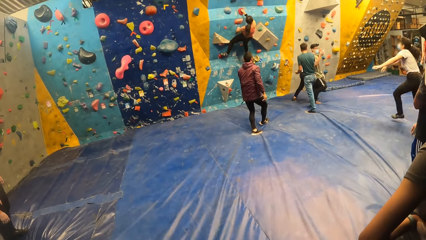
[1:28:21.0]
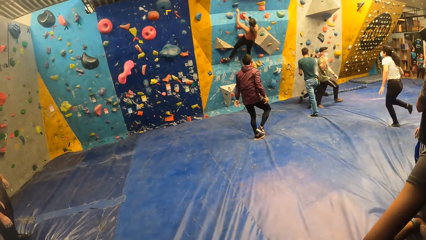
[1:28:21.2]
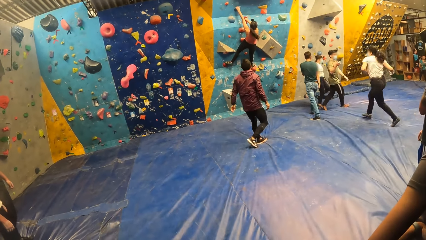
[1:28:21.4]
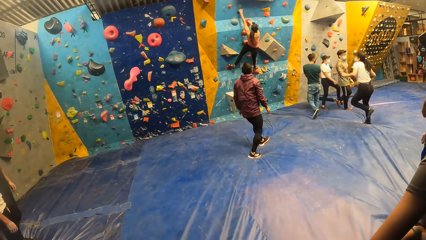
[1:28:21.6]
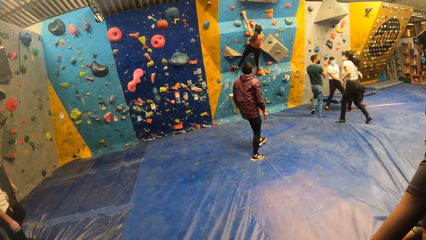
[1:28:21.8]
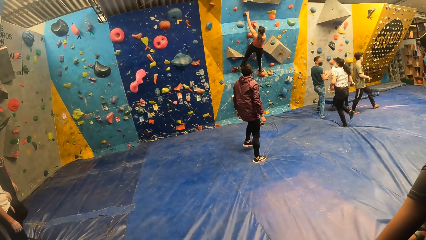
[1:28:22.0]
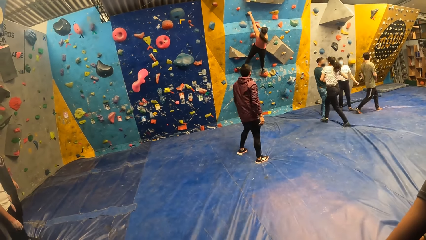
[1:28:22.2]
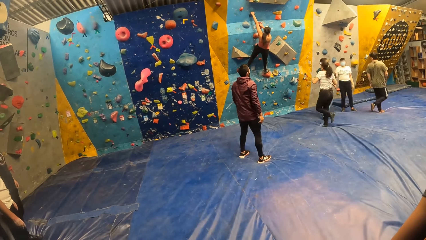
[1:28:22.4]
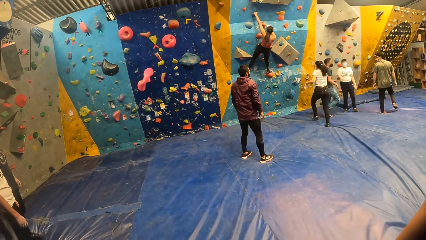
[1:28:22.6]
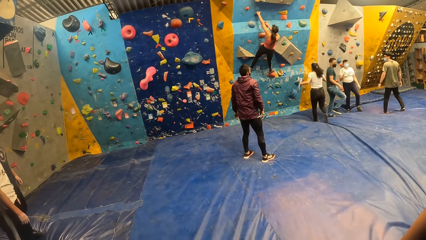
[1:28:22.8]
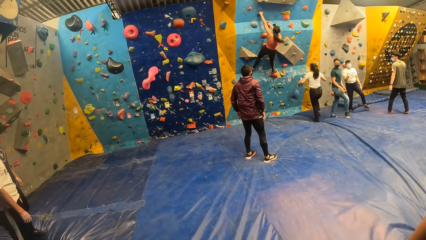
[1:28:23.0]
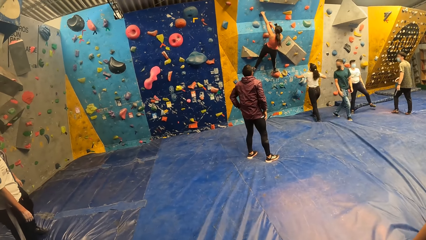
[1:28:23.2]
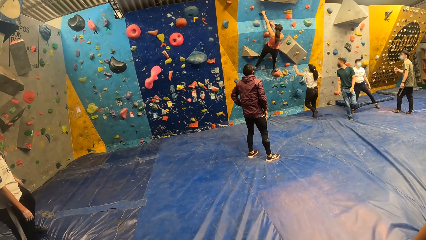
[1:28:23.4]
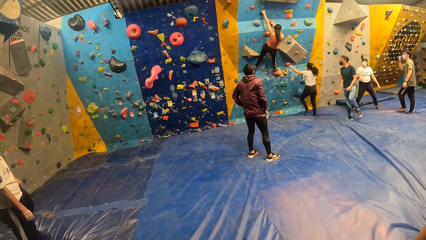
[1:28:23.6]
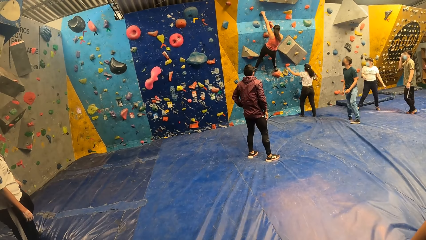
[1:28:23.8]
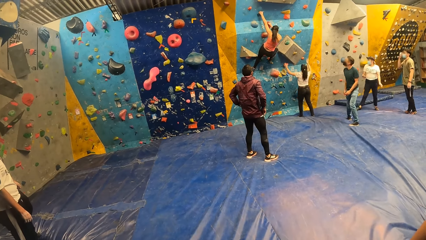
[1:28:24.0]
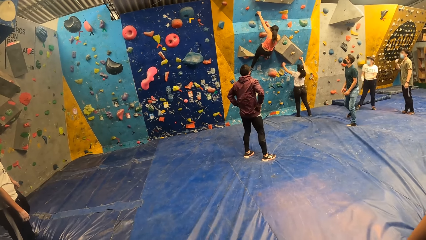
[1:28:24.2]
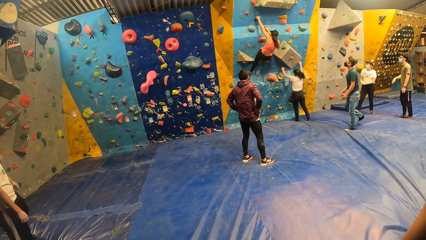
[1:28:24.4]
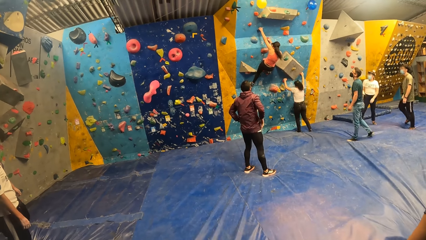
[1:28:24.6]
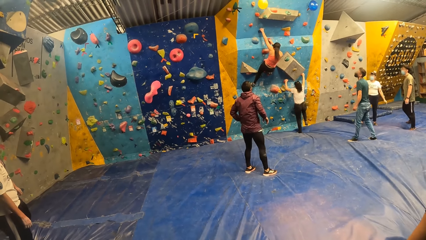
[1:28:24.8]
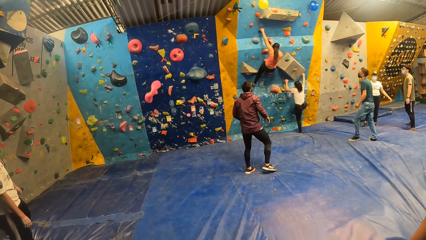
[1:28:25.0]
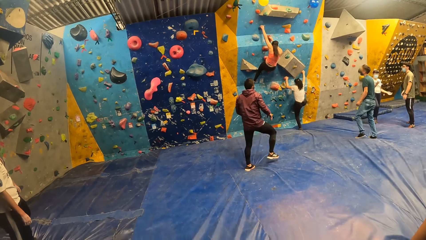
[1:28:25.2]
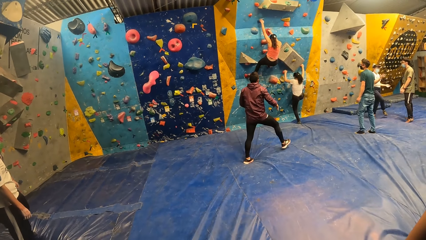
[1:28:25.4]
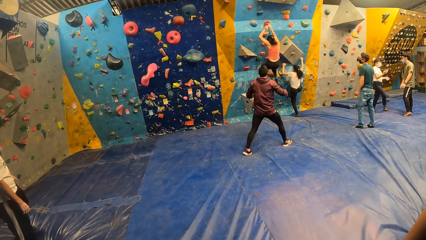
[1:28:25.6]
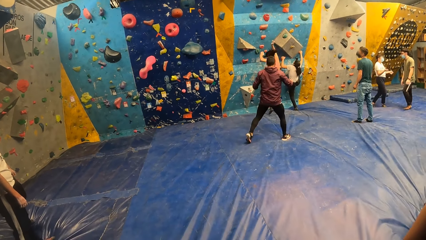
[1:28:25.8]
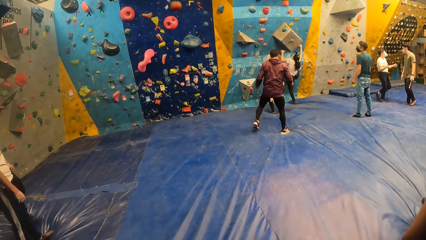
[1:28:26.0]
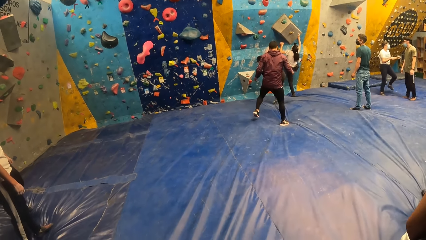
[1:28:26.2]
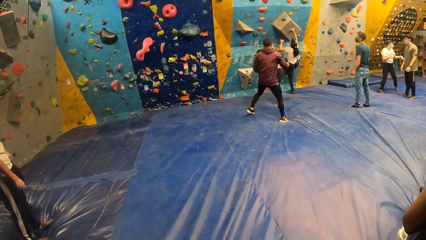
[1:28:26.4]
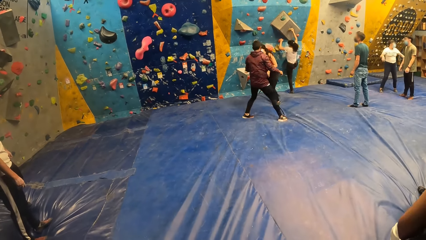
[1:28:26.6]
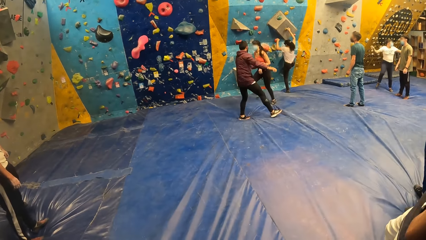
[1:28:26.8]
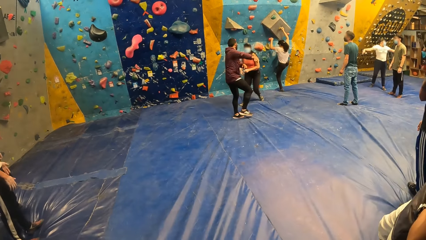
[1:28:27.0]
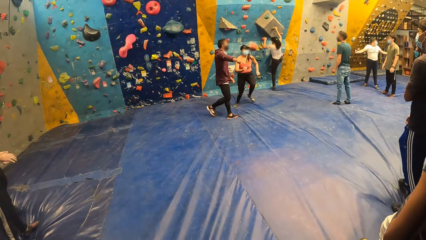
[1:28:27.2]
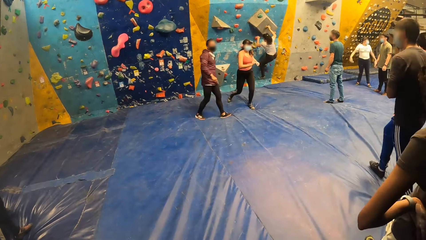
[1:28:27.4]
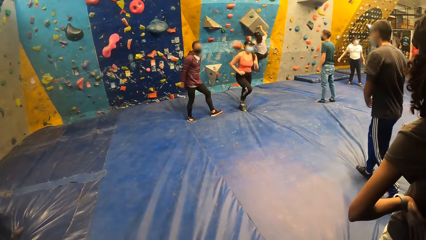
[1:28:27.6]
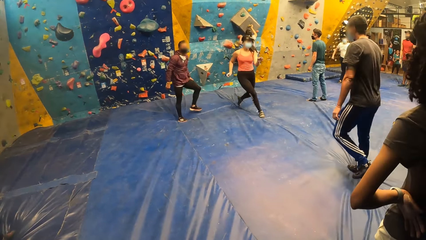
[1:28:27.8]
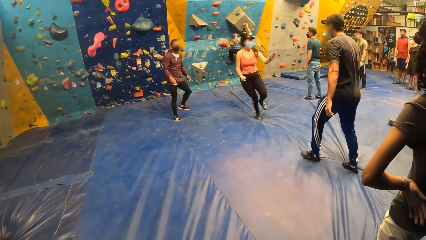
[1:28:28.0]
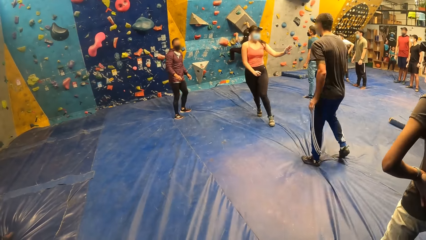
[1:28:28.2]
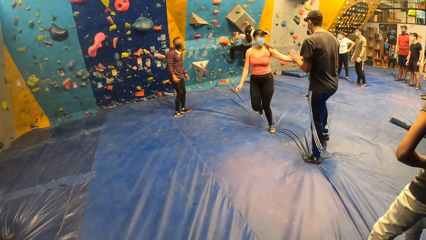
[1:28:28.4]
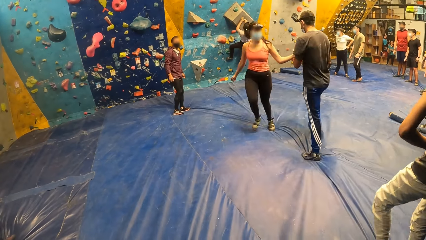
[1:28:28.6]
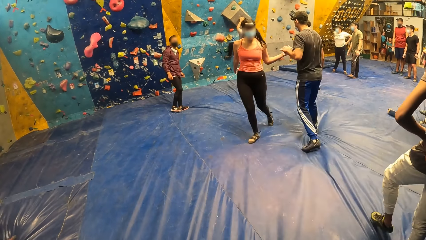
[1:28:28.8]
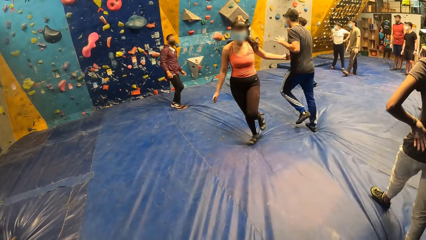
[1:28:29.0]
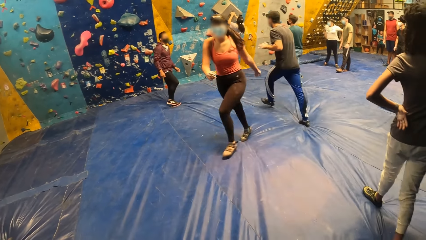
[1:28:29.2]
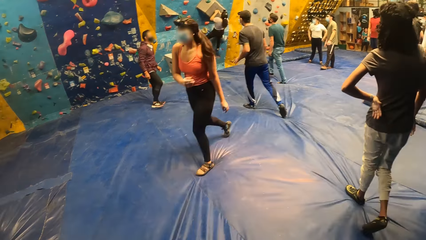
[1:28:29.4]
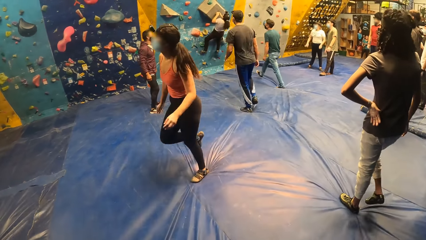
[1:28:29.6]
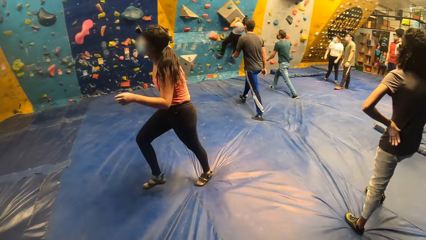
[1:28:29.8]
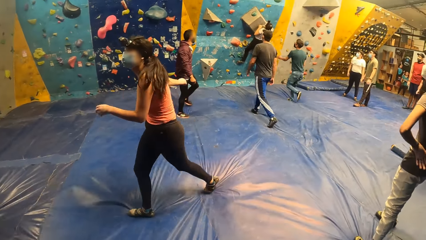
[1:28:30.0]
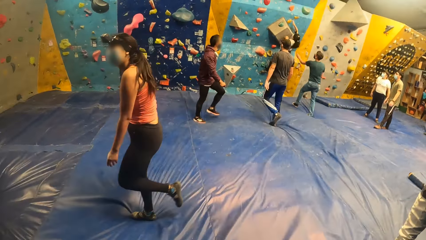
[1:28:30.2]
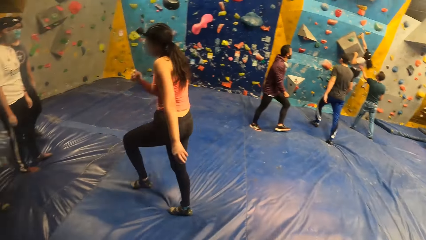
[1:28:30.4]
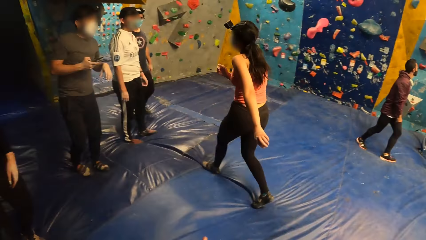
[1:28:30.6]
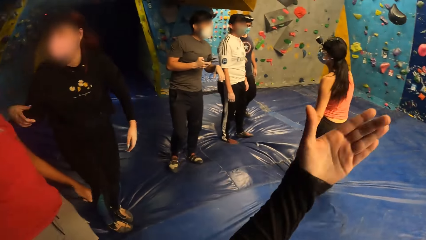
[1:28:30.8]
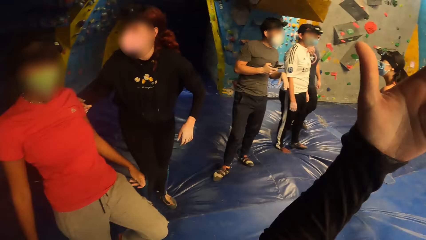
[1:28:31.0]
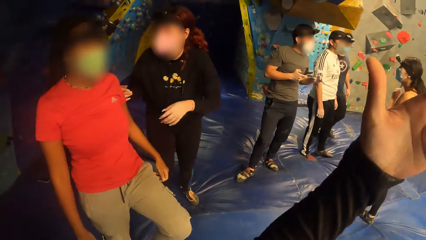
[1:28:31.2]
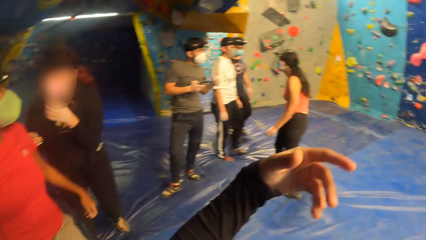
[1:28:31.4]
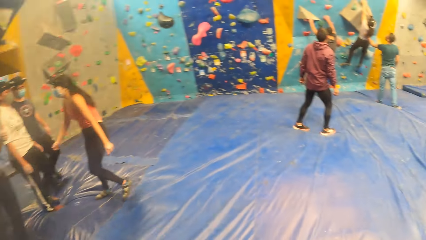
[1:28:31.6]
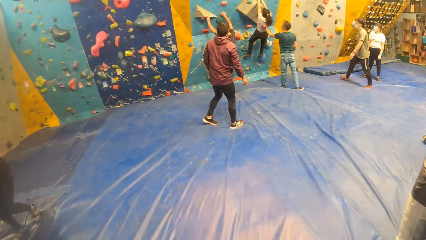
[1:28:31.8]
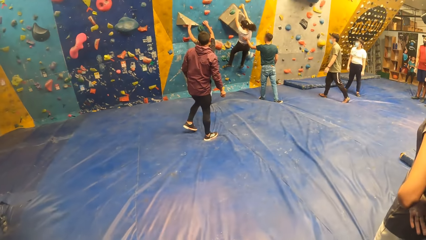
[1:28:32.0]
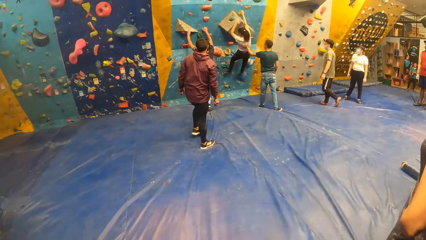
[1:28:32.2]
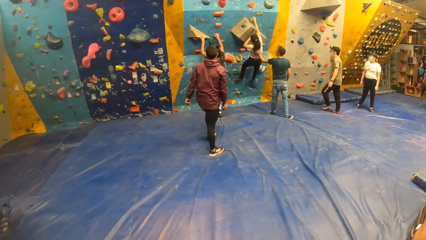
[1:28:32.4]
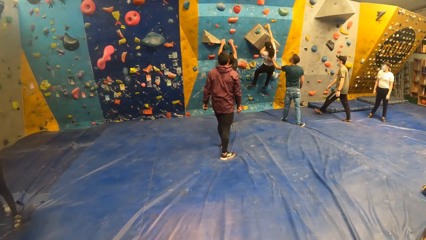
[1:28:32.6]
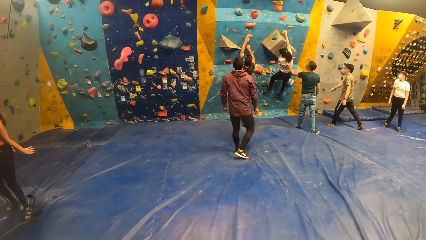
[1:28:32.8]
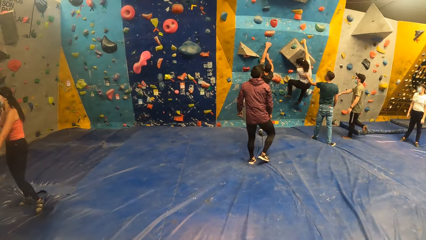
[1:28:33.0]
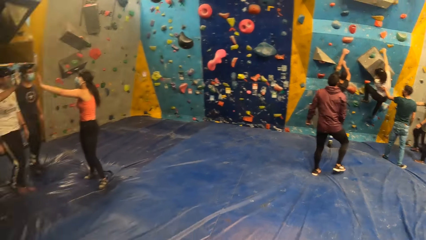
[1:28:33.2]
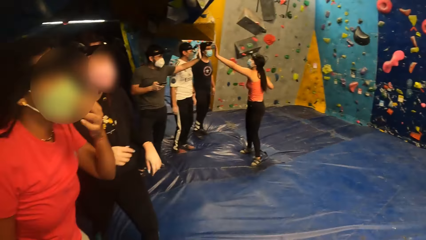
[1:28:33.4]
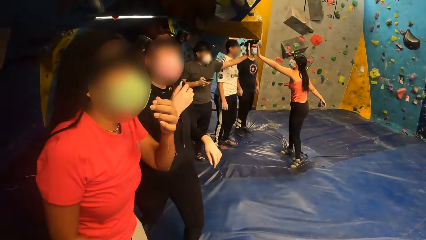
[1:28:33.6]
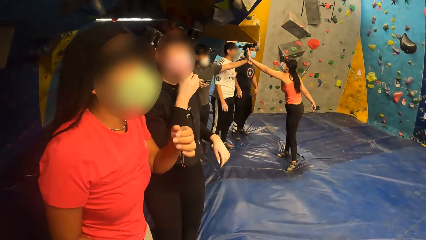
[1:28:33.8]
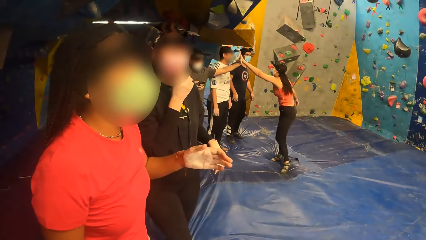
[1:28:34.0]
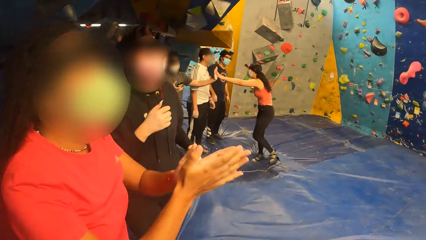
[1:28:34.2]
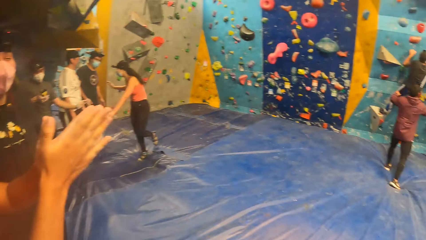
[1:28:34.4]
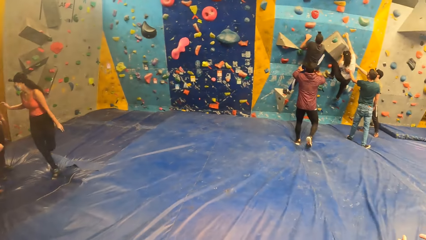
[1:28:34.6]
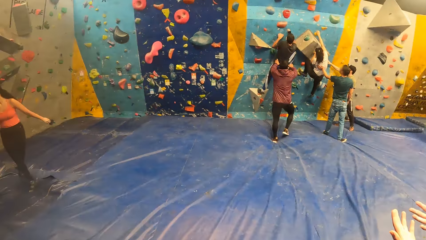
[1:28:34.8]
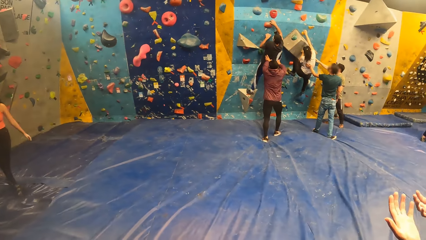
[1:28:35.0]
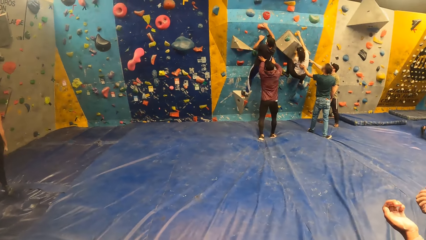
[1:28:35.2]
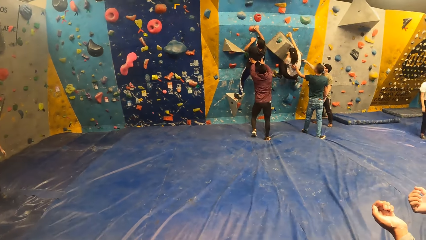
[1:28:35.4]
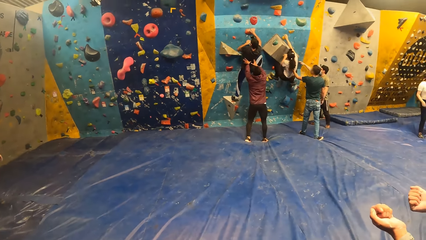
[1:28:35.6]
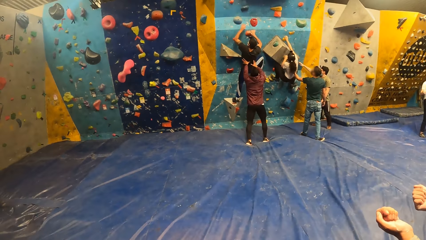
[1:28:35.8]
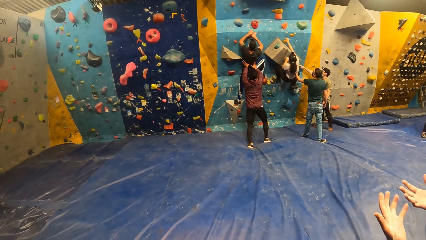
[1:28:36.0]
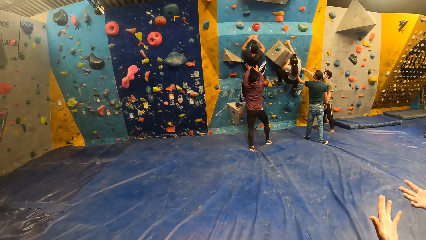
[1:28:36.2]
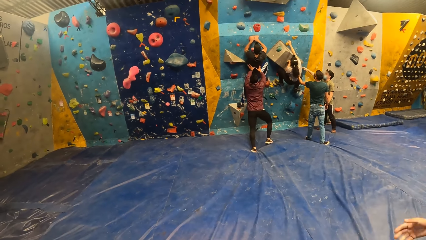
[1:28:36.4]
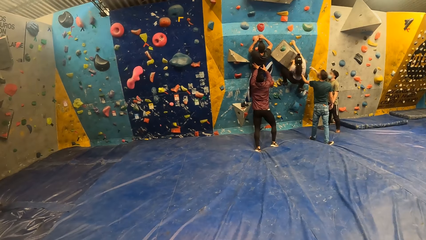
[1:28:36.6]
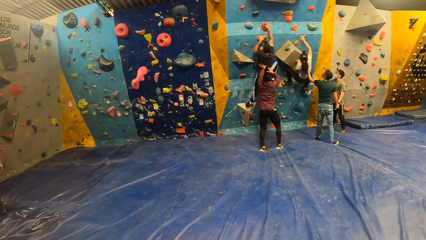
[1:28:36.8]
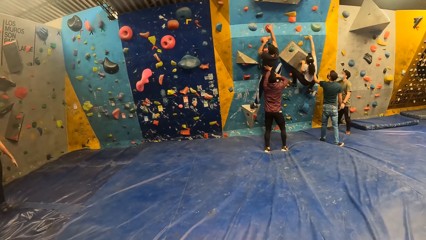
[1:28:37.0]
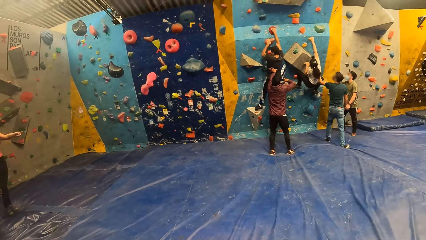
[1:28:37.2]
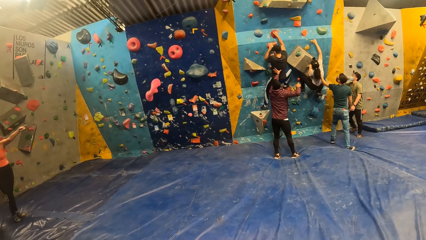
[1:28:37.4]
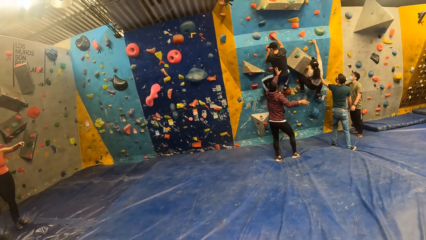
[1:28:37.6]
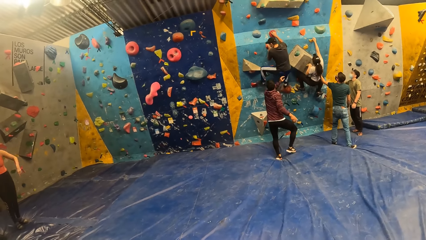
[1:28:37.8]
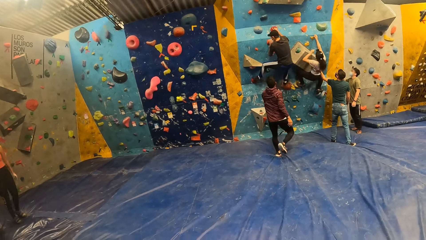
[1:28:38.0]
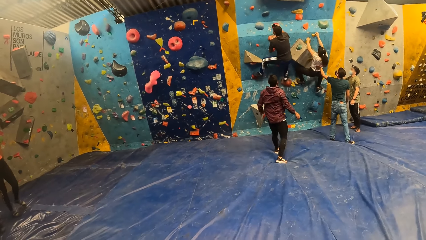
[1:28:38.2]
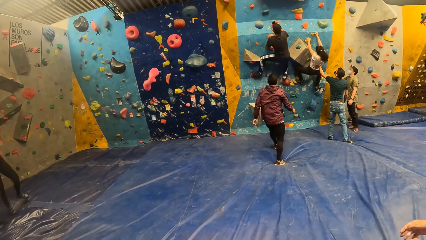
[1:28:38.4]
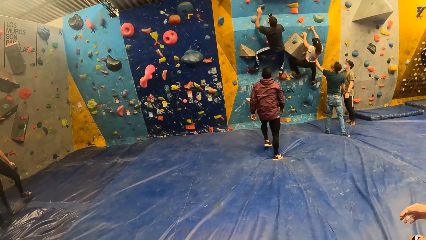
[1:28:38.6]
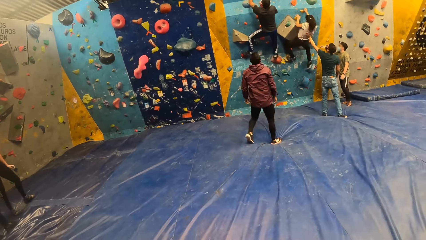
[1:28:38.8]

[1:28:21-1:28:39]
A woman runs towards the bouldering wall. The woman holds a climb hold with her hands. The woman climbs the bouldering wall. Another woman jumps down from the bouldering wall. The other woman runs towards the group of people. A man walks towards the bouldering wall. The other woman interacts with the man. The camera wearer raises his hand. He stares at the room. The man climbs the bouldering wall. Another man holds the first man with both hands.
